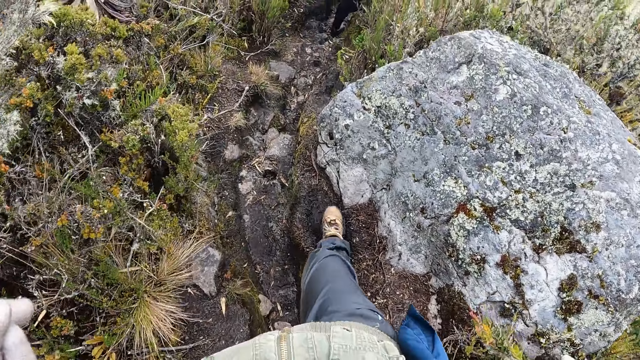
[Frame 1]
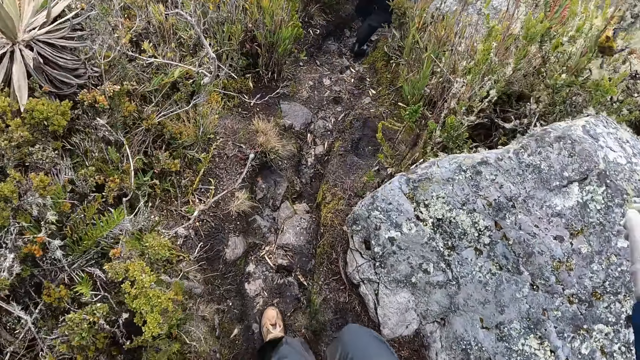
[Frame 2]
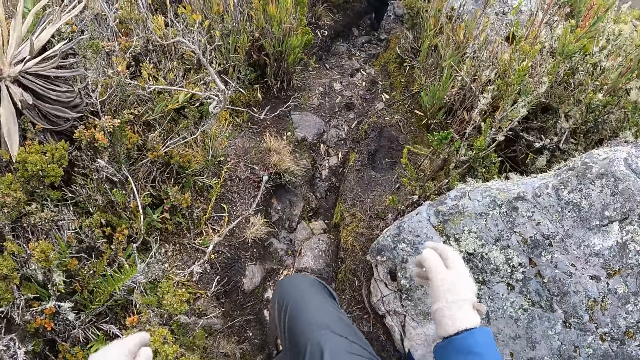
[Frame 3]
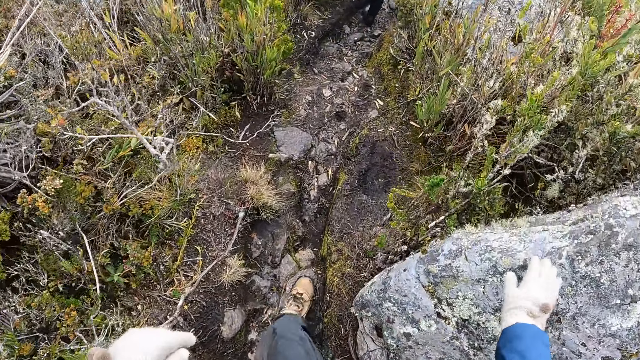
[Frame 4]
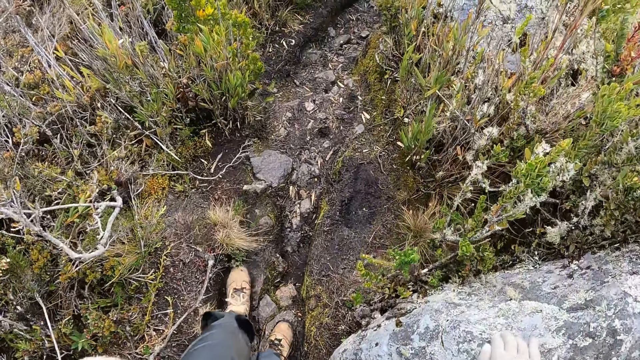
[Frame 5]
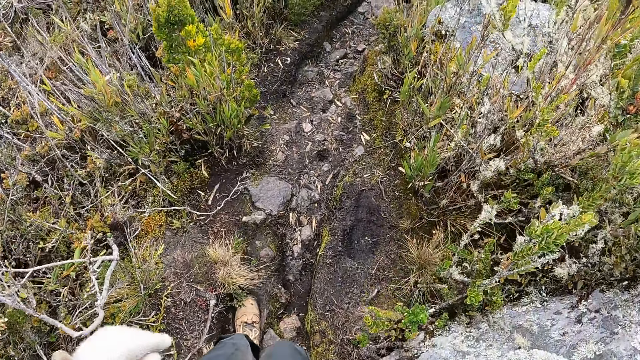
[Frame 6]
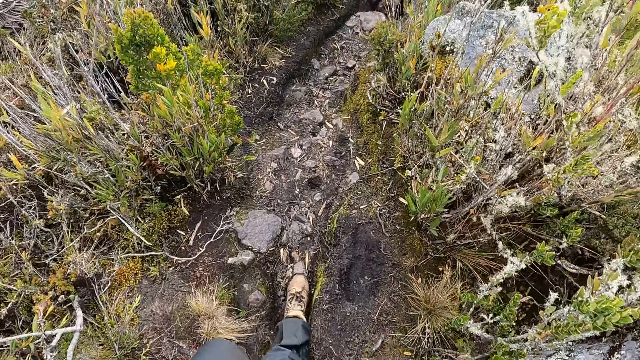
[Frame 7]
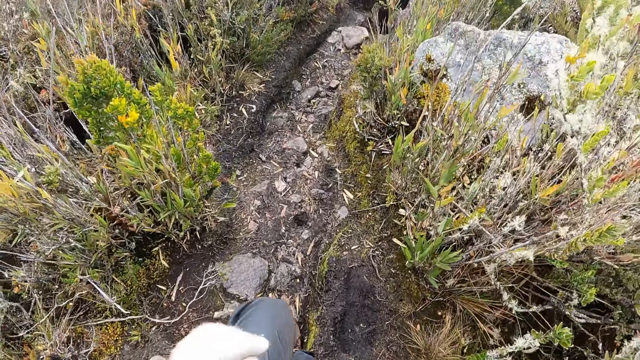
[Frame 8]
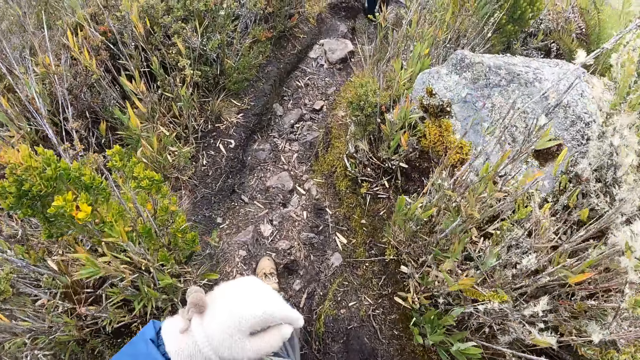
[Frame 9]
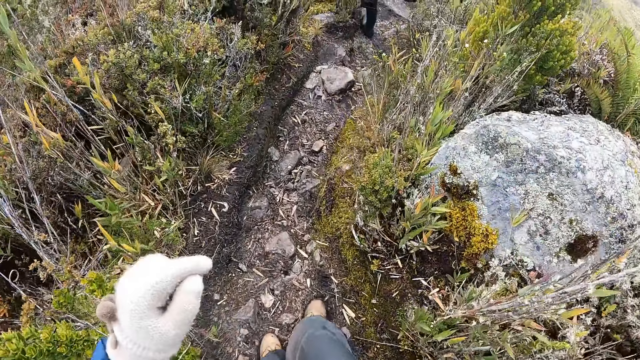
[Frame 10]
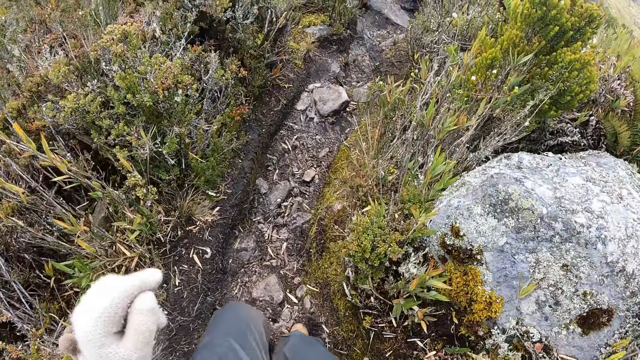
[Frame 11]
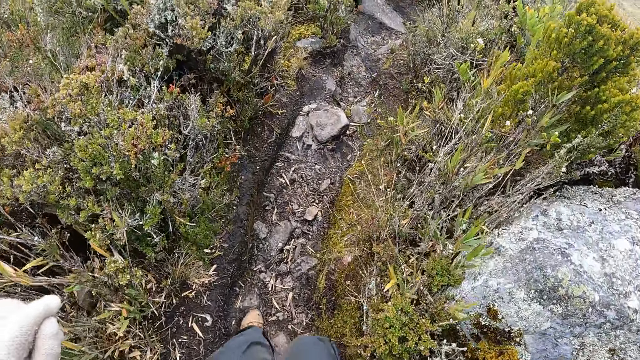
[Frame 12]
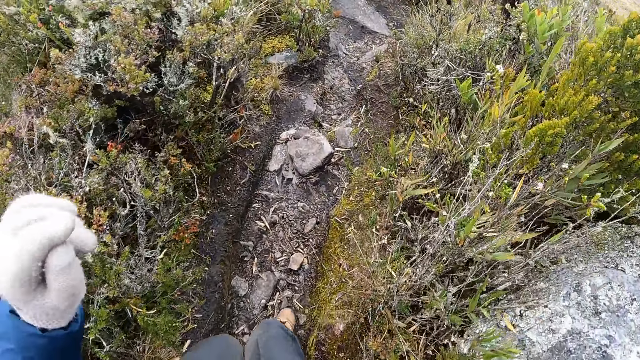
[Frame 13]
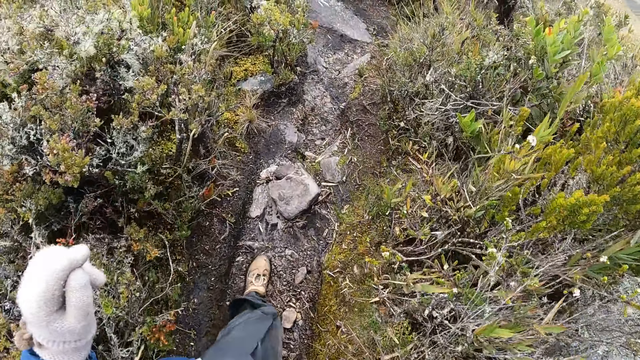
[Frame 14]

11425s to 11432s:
The camera wearer places her right hand on a rock on the hill.

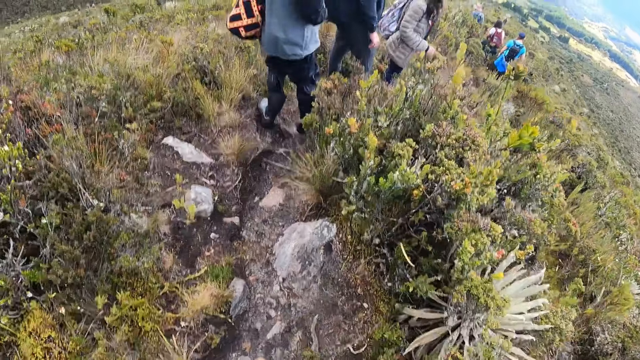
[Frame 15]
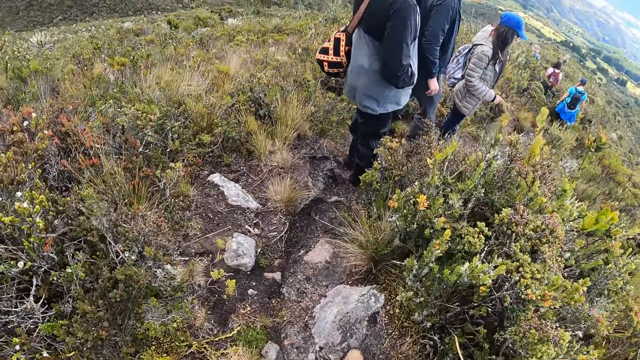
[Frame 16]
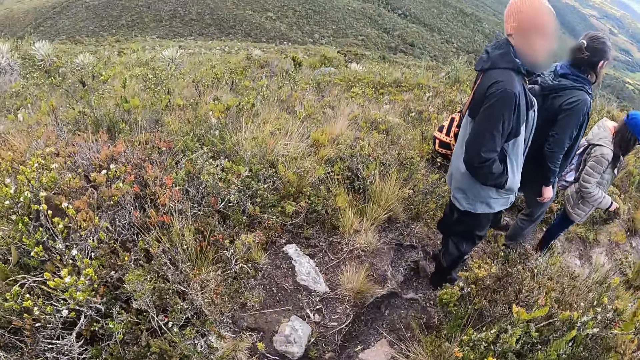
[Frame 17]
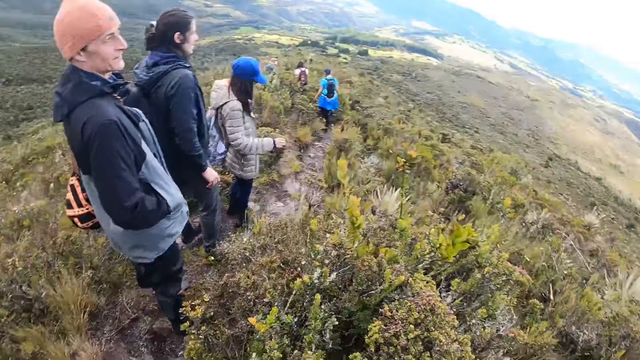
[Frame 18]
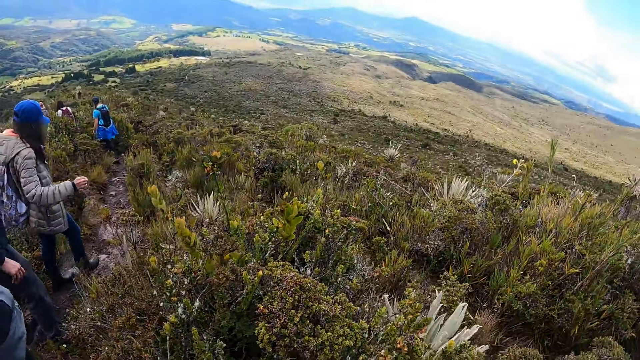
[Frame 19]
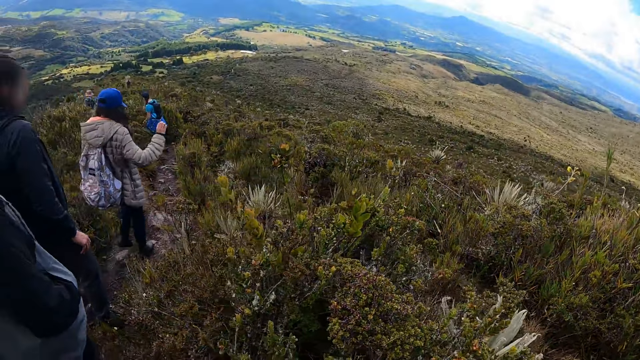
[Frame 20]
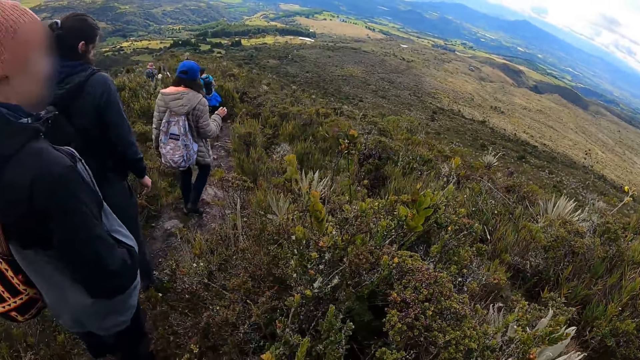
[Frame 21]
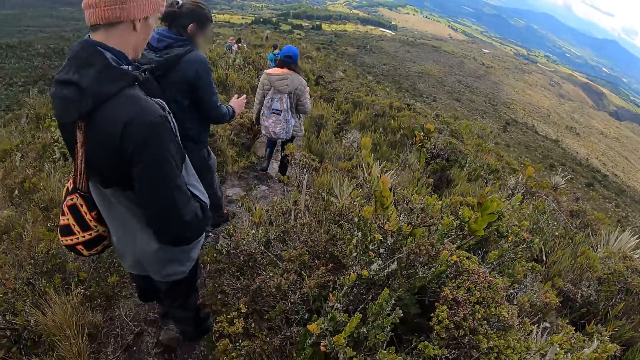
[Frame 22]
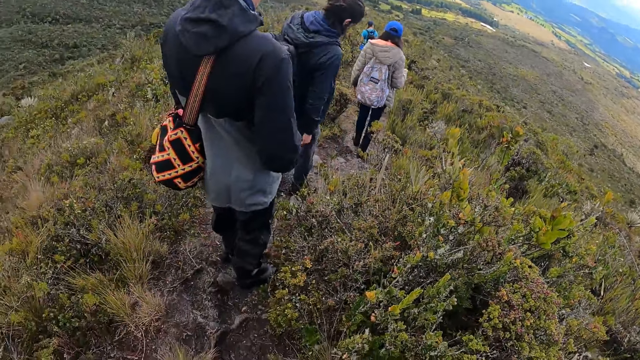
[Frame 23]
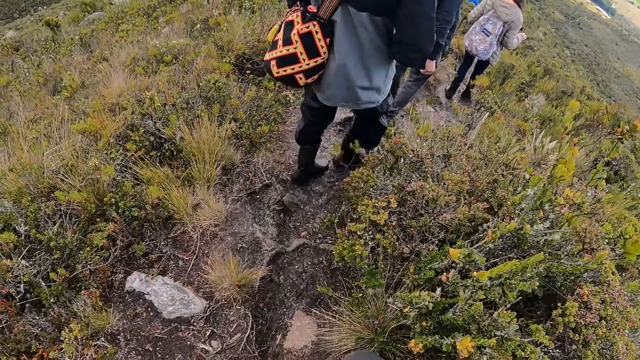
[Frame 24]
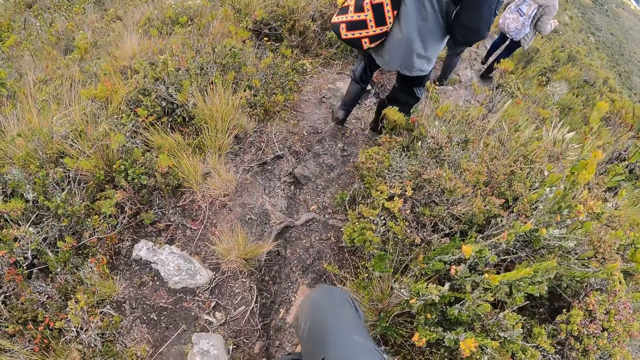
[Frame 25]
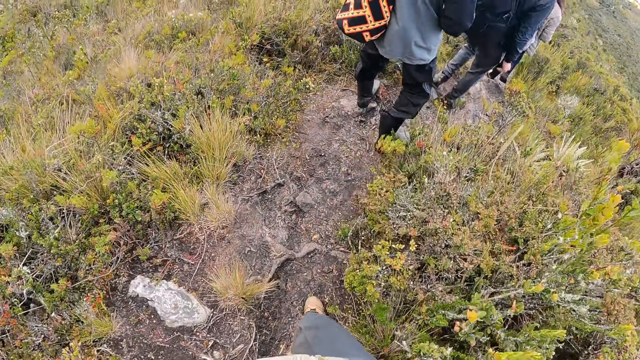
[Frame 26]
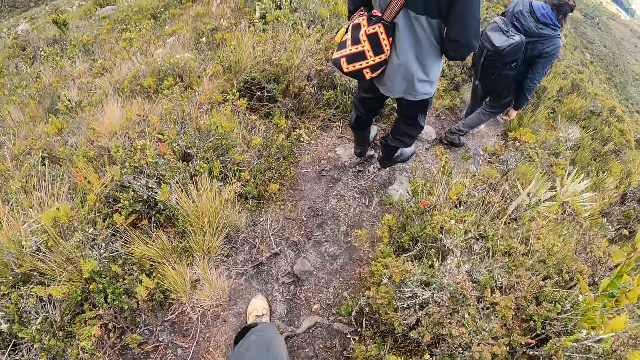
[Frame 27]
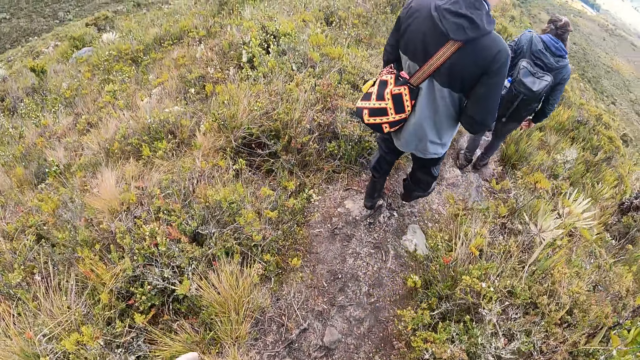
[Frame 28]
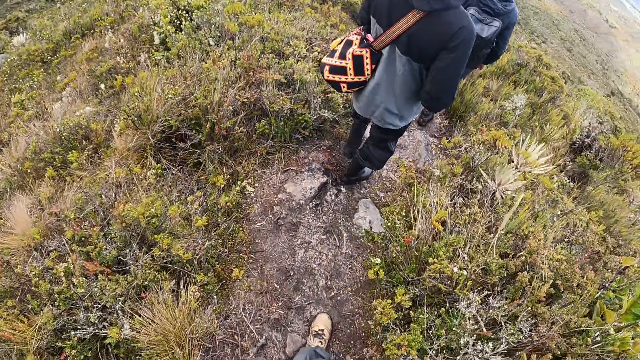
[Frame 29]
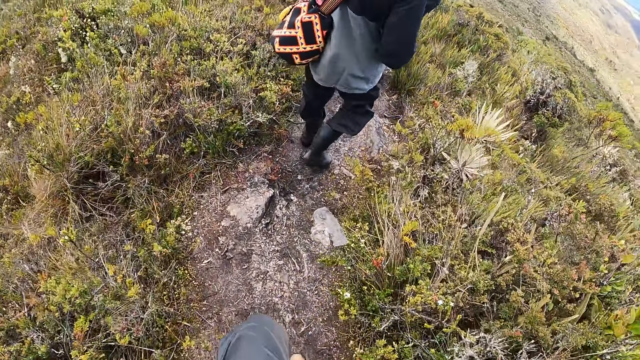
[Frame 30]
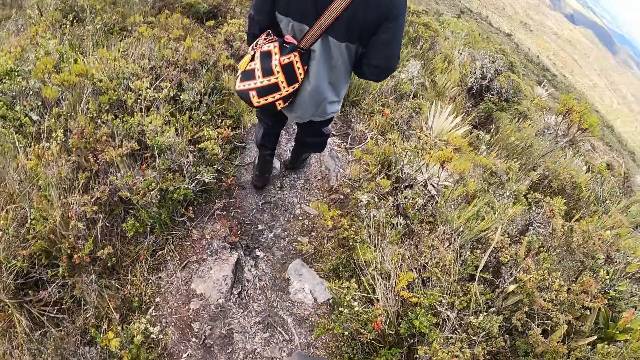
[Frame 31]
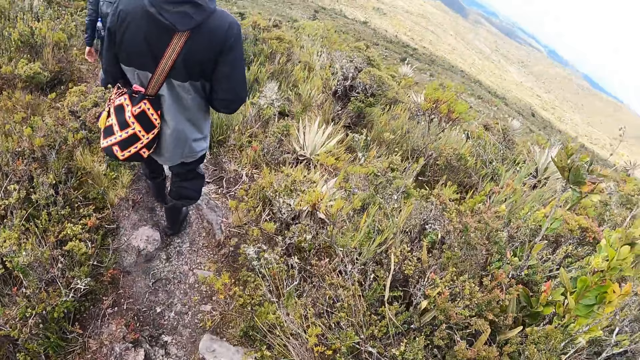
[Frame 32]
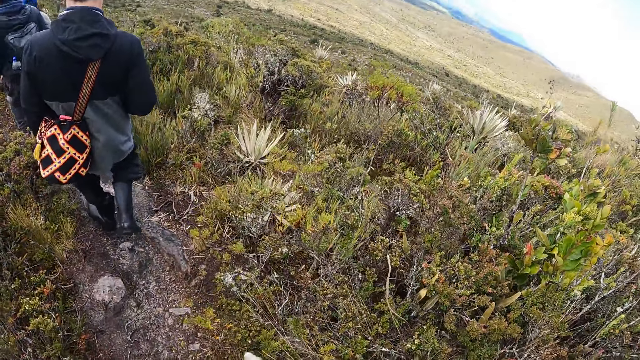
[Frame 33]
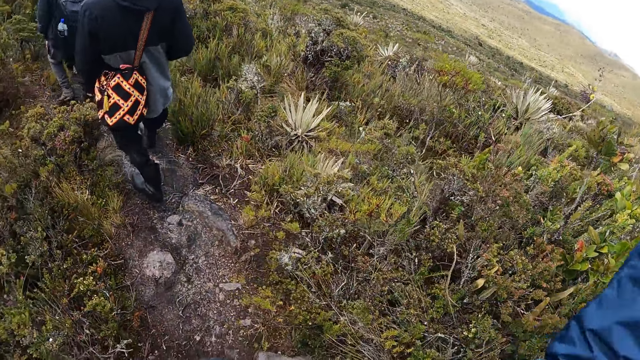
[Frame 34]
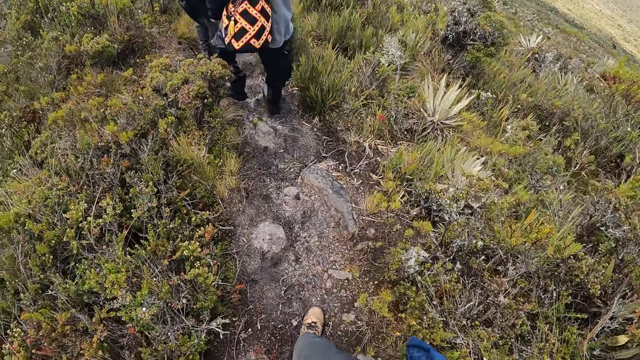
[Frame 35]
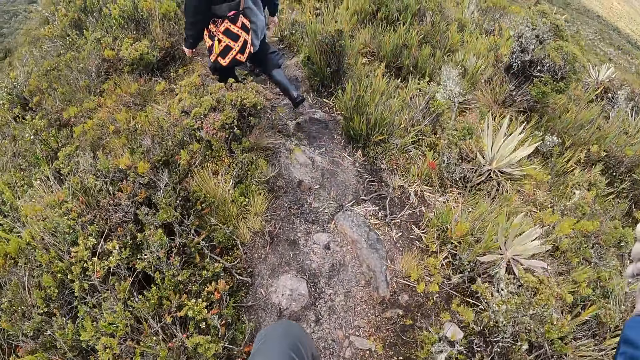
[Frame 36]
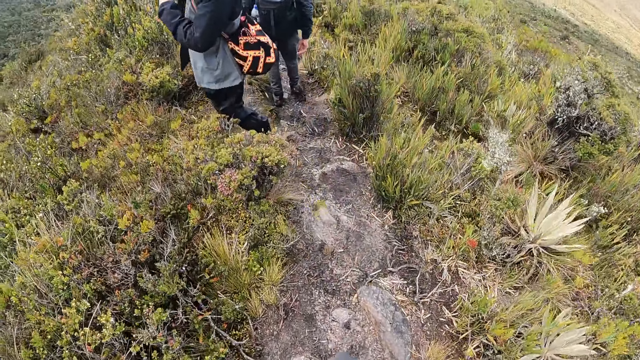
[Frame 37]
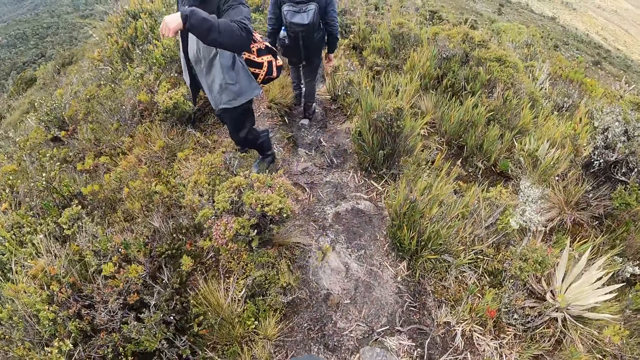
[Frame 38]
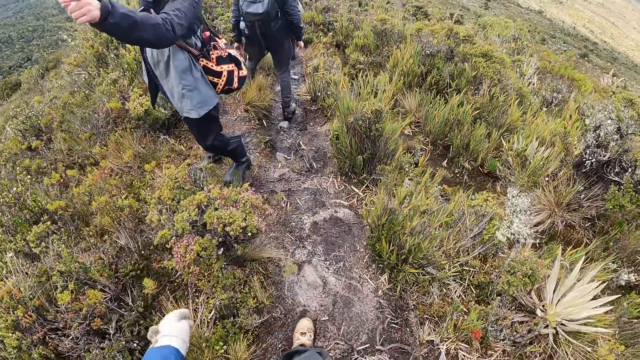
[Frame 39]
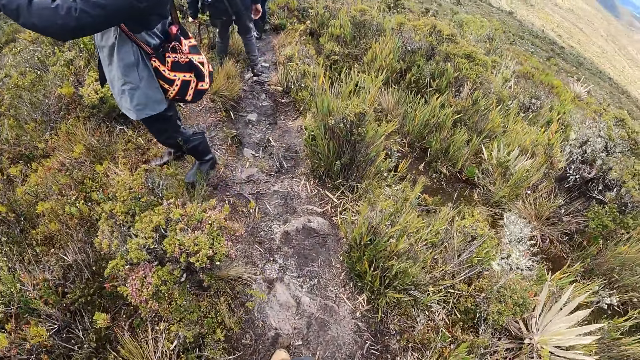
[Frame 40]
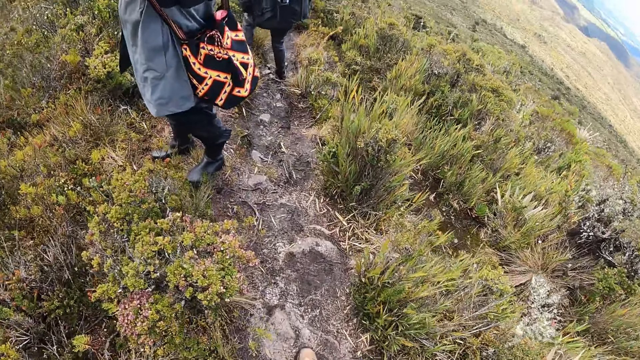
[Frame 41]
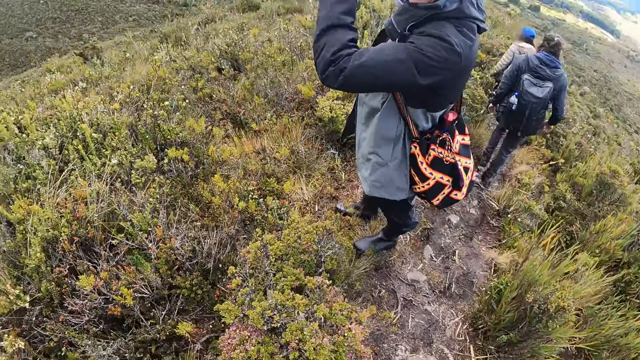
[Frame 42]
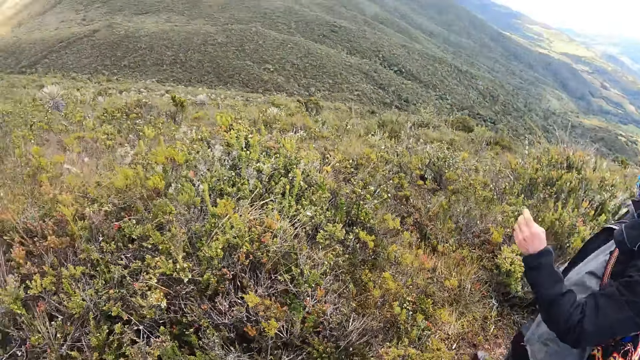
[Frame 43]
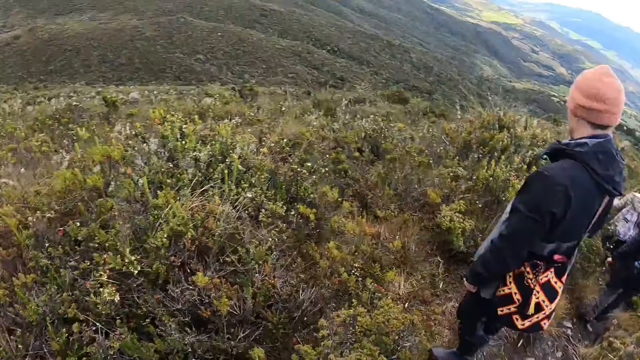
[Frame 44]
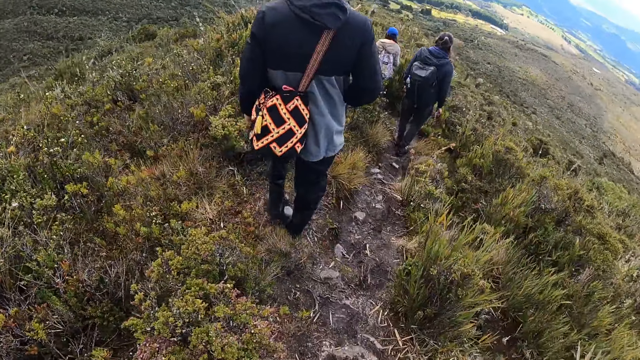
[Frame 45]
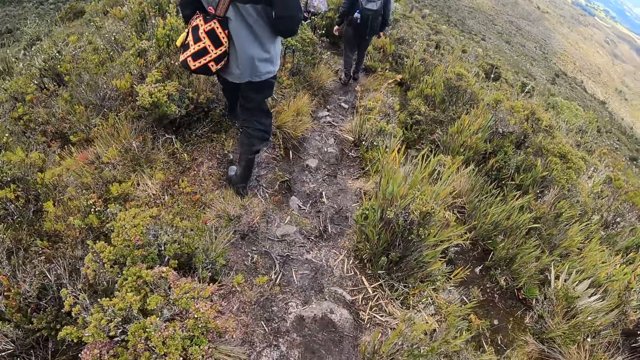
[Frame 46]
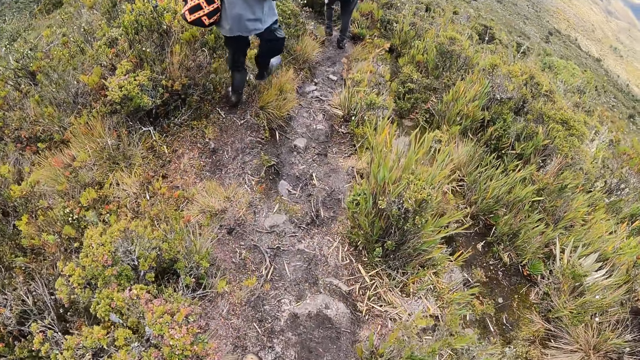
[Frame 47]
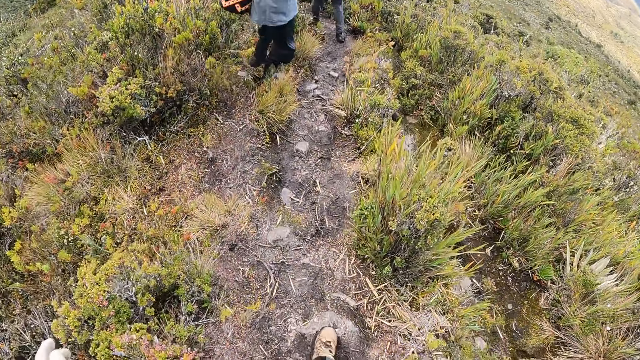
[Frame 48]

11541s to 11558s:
The camera wearer looks around. They walk down the hill and move the hand. A man interacts with the camera wearer on the hill. The camera wearer walks down the hill. The man makes gestures with his left hand. The camera wearer looks around. The man walks ahead of the camera wearer on the hill. The camera wearer walks down the hill.
